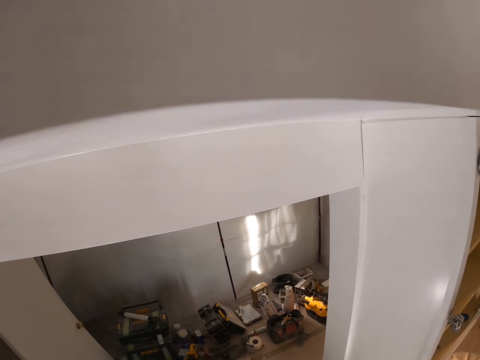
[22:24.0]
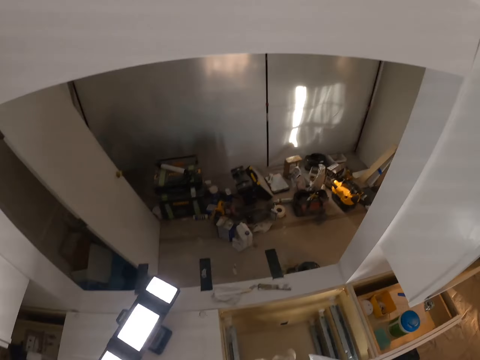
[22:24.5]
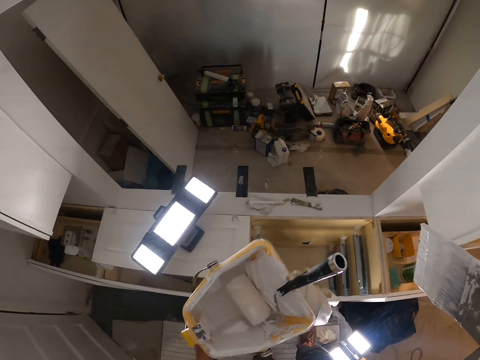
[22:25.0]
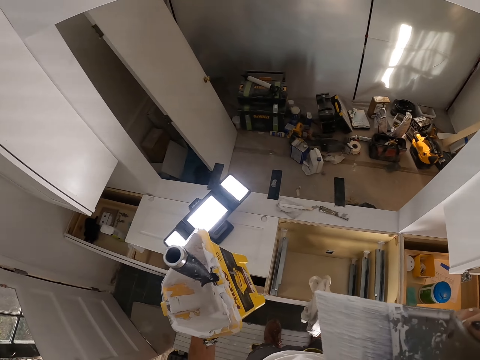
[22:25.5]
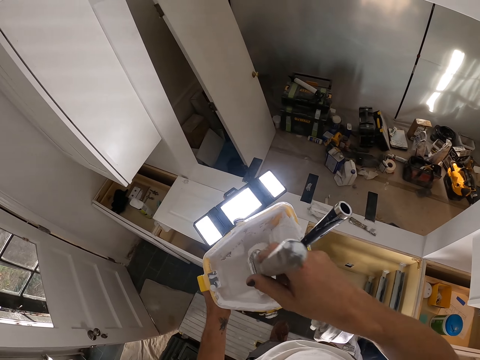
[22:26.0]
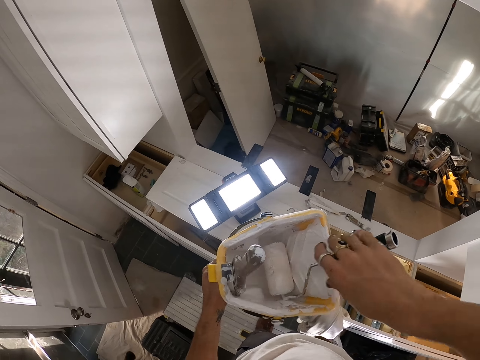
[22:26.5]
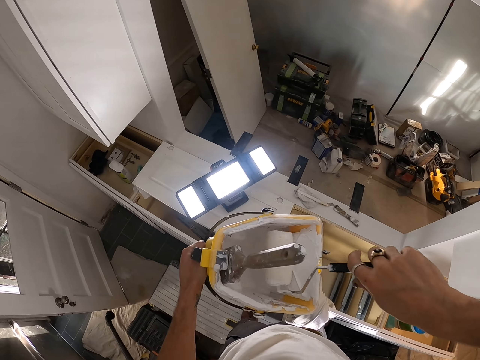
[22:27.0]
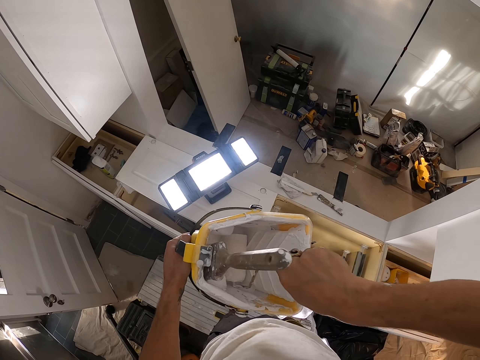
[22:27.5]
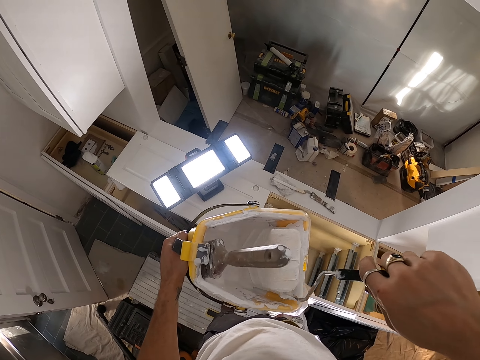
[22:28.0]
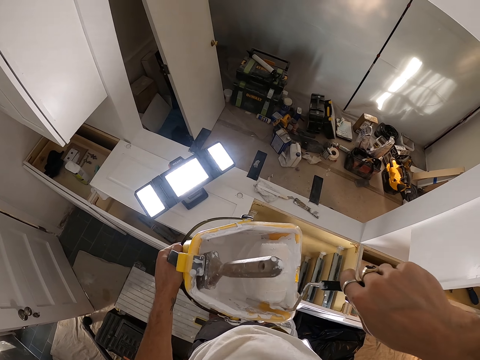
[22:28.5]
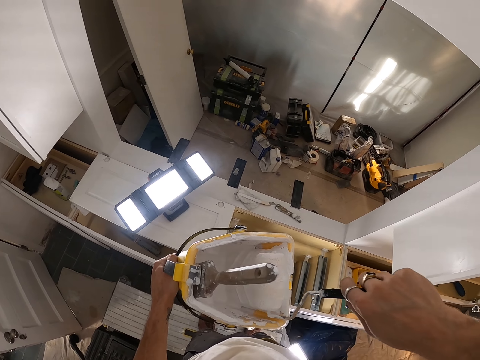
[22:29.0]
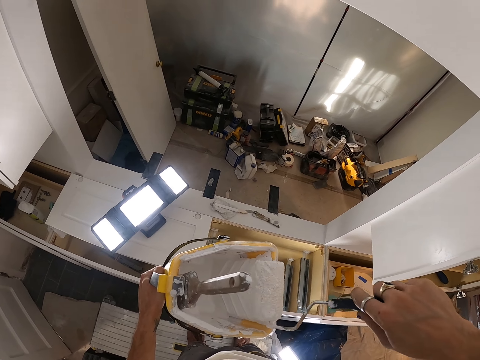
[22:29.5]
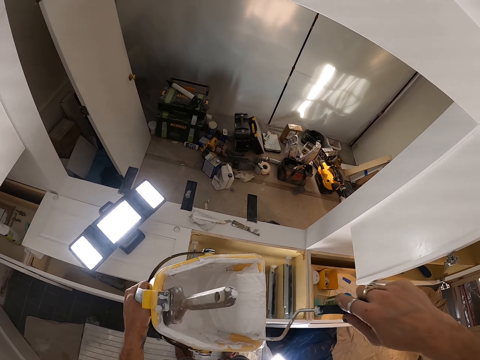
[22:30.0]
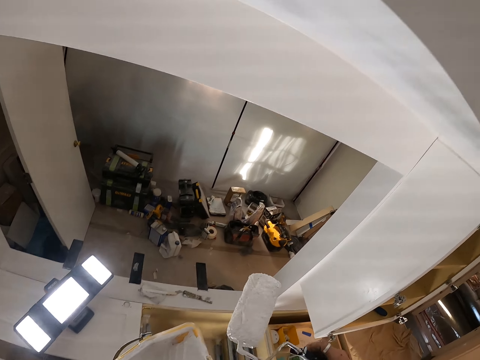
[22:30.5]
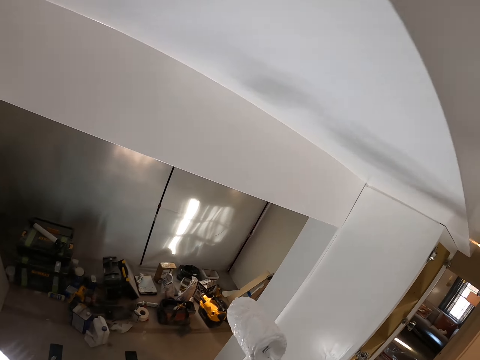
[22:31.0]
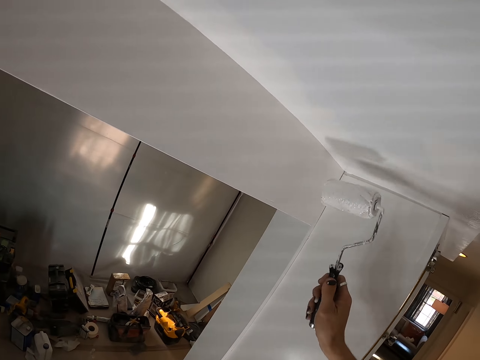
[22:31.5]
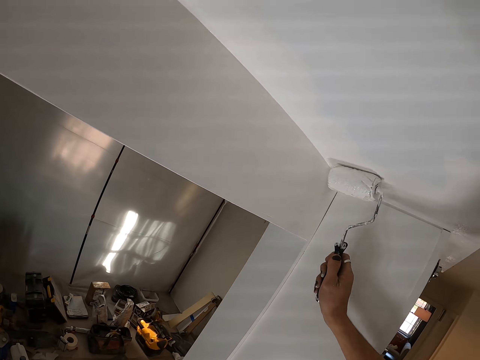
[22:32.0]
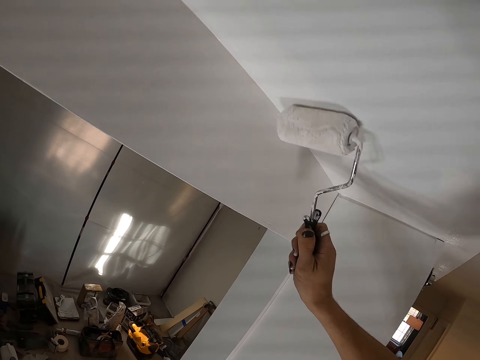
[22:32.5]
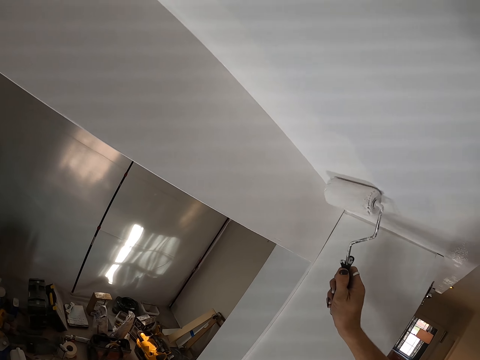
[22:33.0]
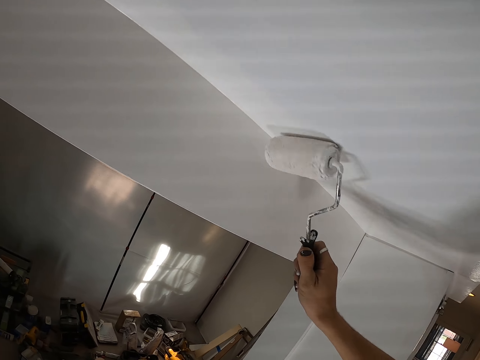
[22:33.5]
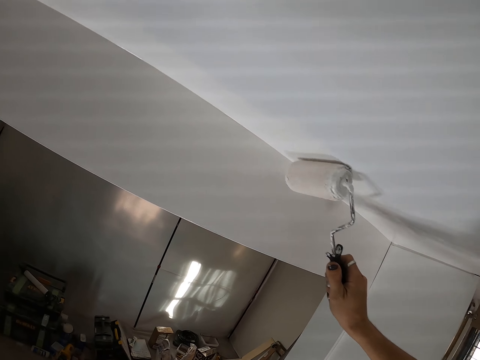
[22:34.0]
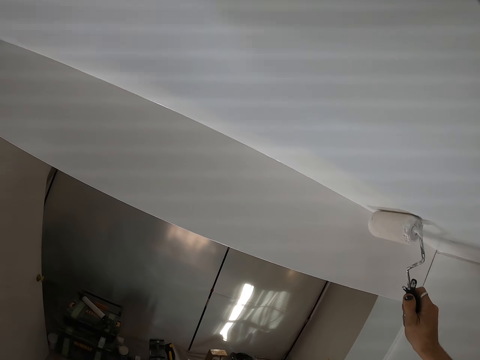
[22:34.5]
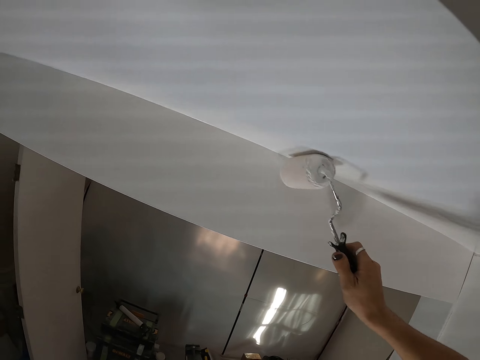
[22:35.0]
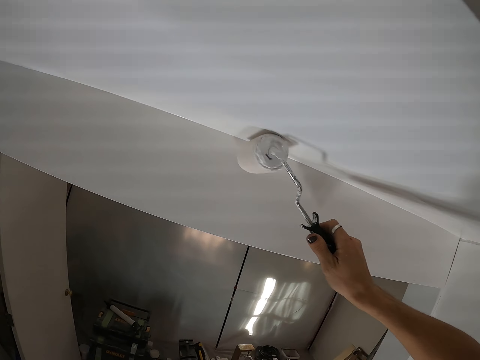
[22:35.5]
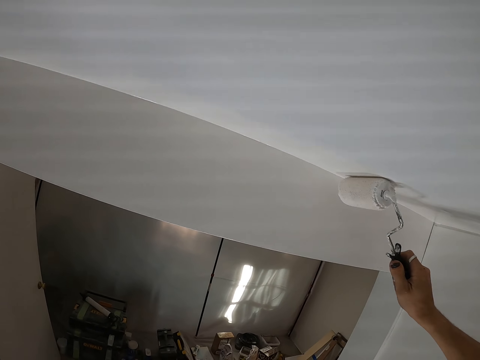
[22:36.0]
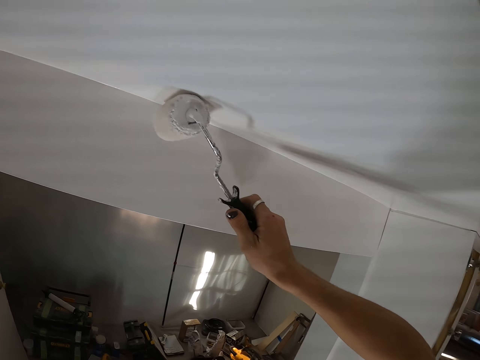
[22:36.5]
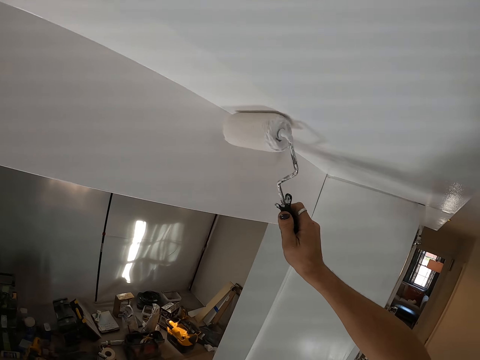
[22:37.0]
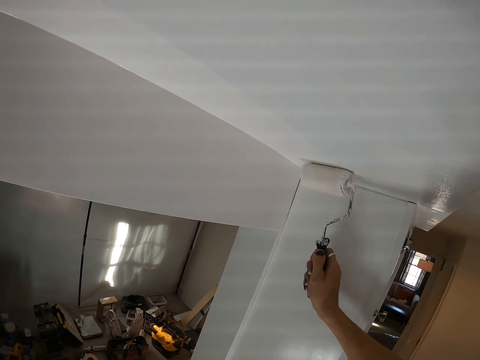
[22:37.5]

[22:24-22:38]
The camera wearer puts the paint brush in the container. They hold the paint roller. They roll the paint roller. They paint the ceiling.

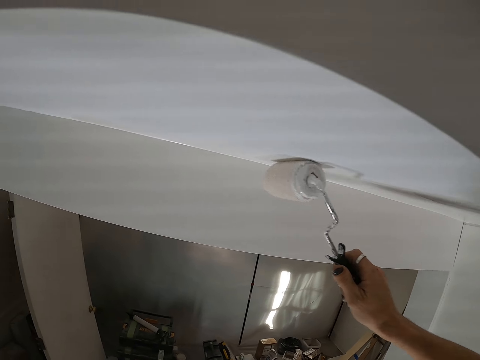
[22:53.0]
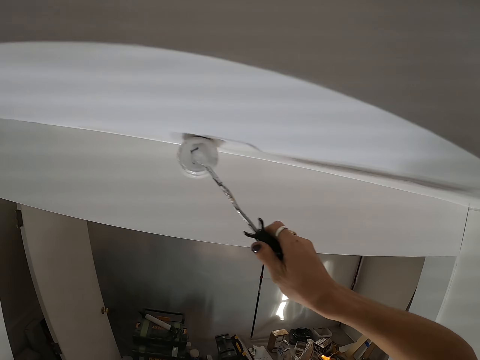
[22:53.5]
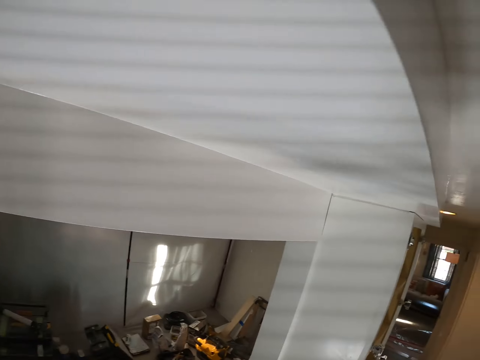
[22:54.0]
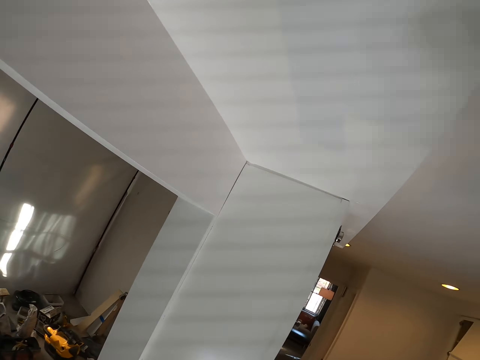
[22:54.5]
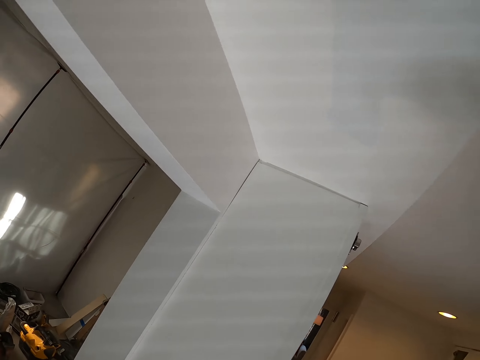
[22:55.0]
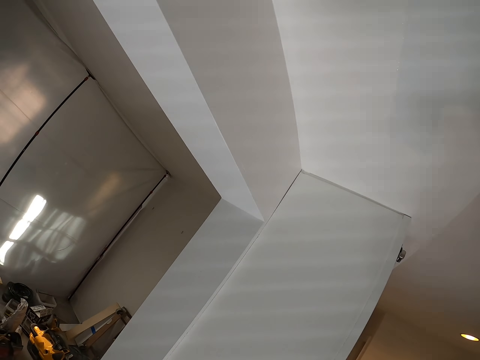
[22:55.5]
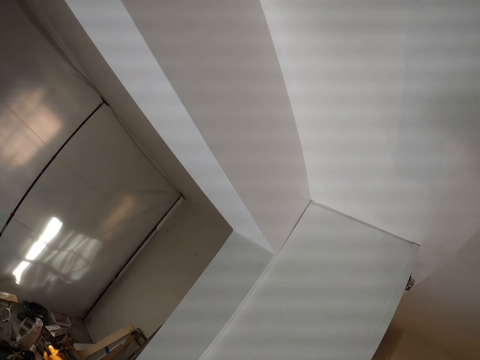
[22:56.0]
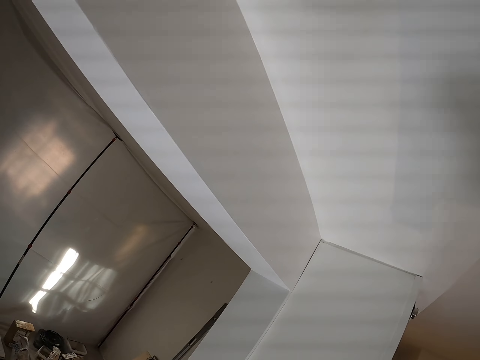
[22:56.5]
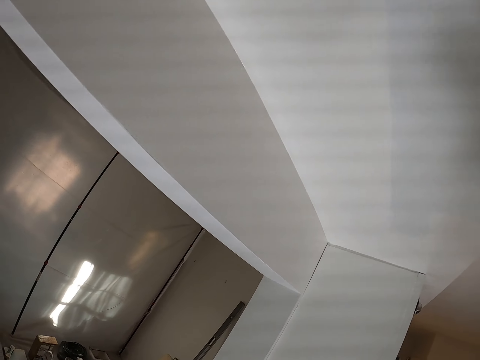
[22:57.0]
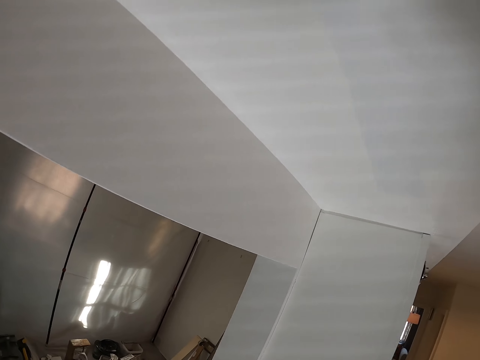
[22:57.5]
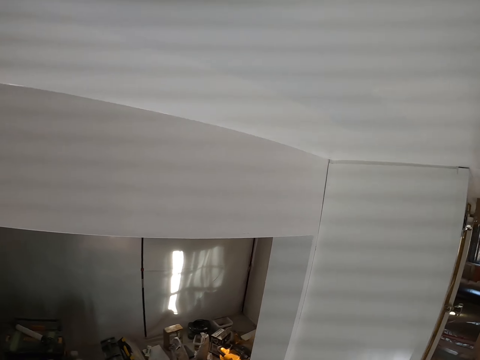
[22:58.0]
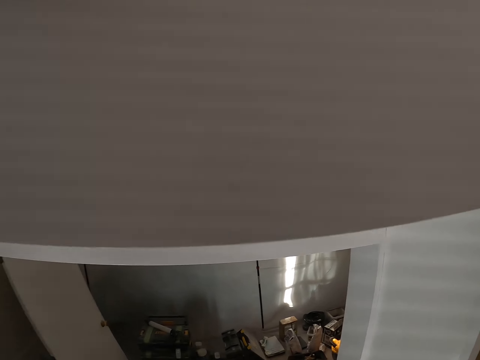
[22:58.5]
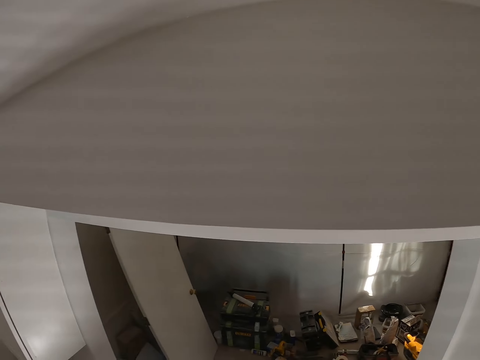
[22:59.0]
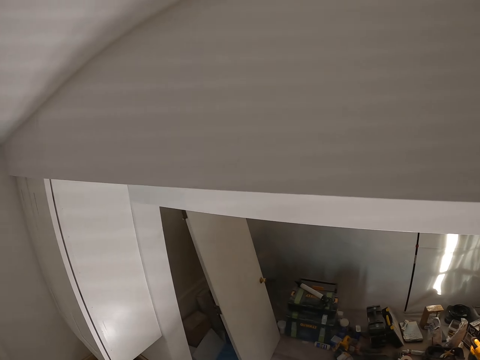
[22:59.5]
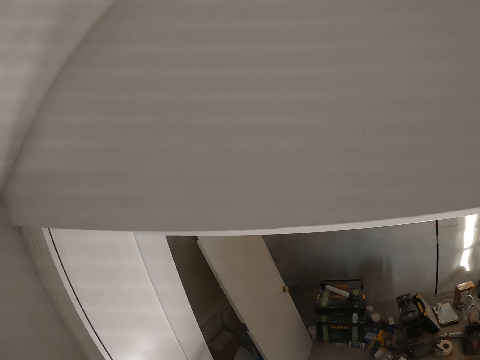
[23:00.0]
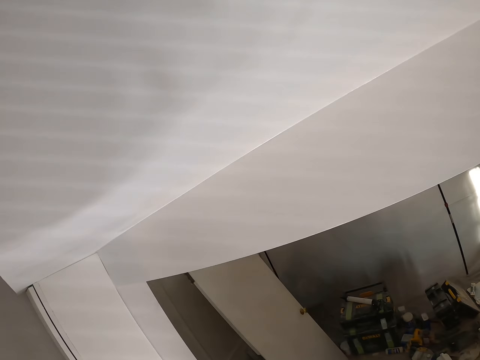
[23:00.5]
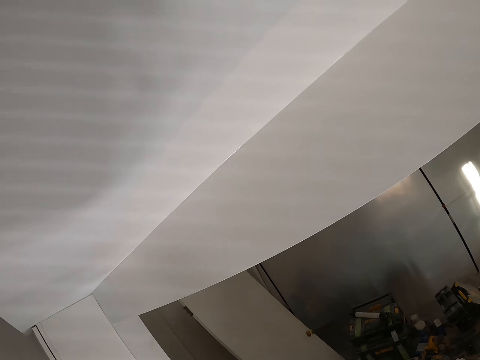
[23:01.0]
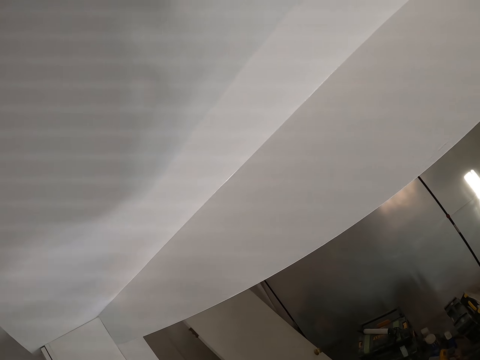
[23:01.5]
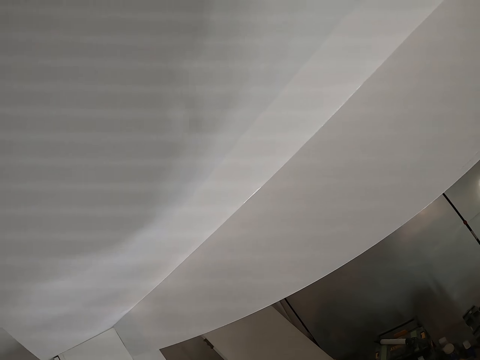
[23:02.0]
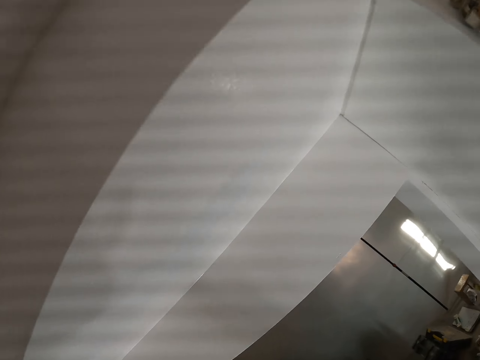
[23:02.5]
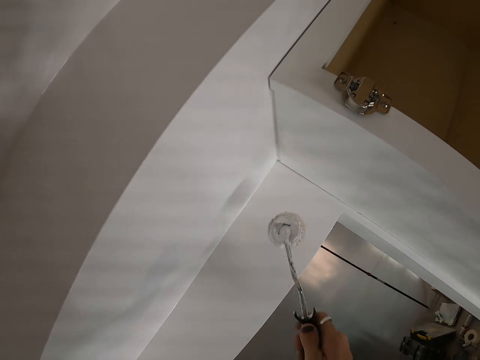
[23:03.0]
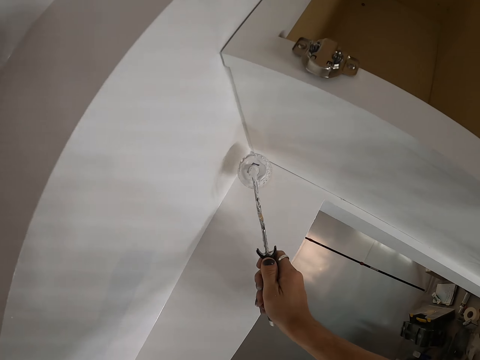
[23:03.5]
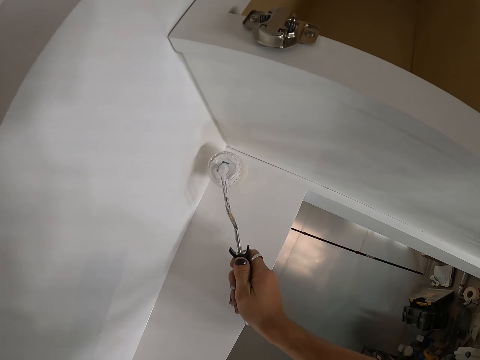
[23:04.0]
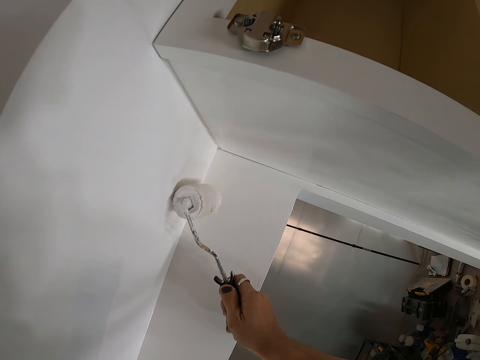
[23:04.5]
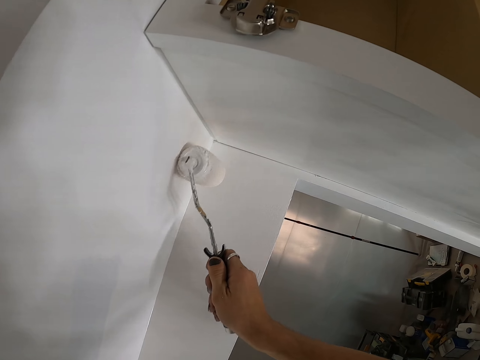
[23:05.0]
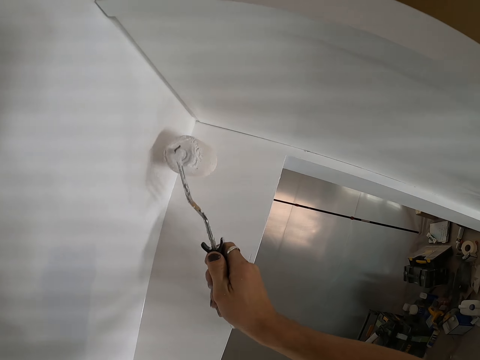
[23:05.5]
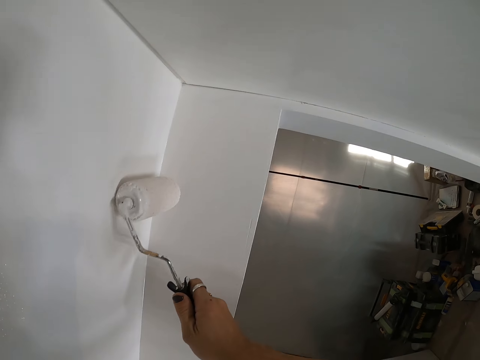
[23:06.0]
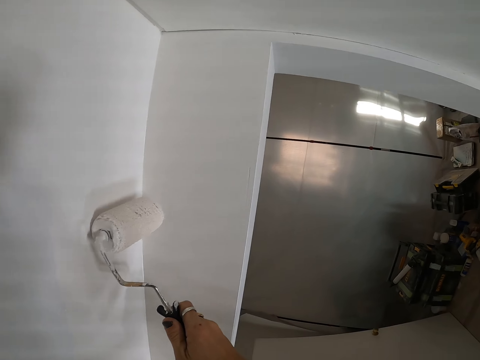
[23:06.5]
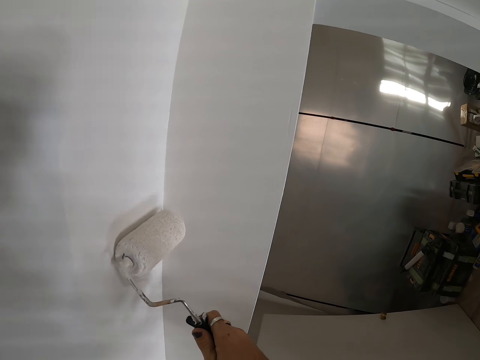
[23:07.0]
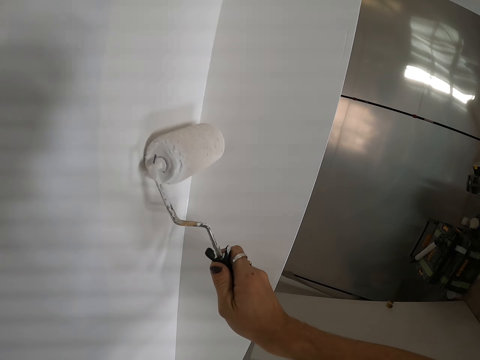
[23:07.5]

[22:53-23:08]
The camera wearer looks around the house. They paint the wall with a paint roller.
